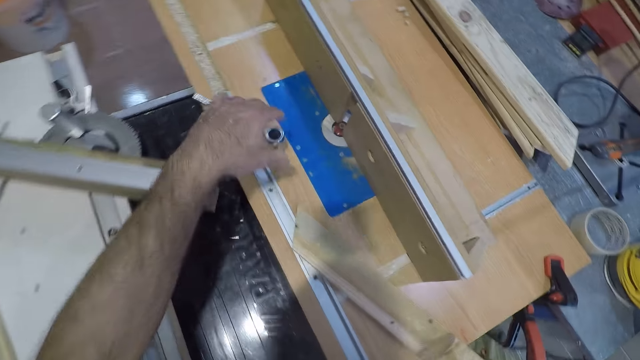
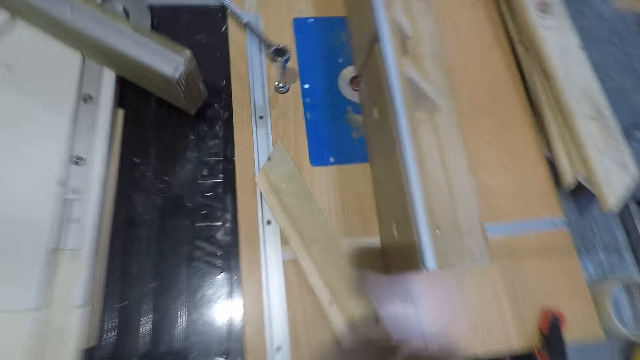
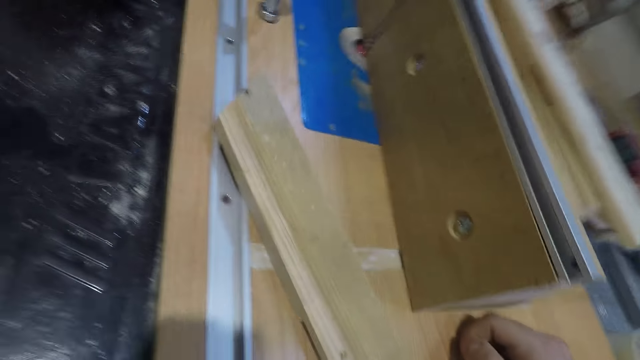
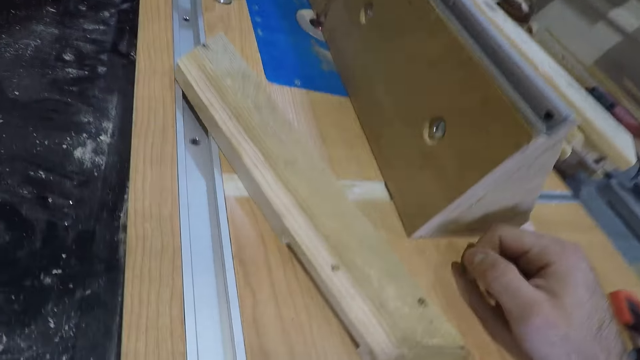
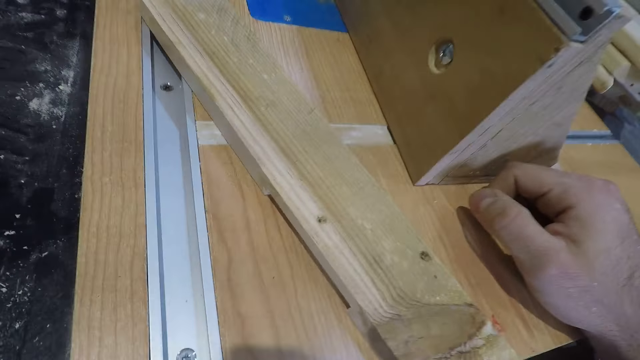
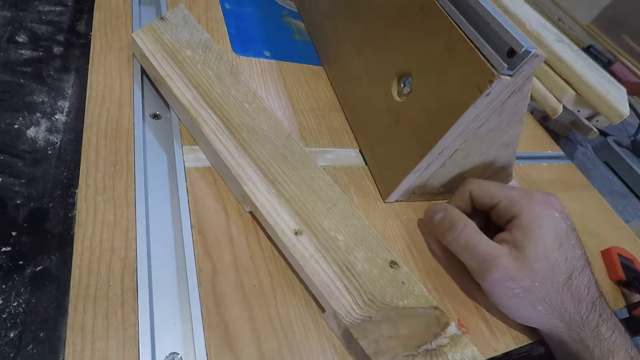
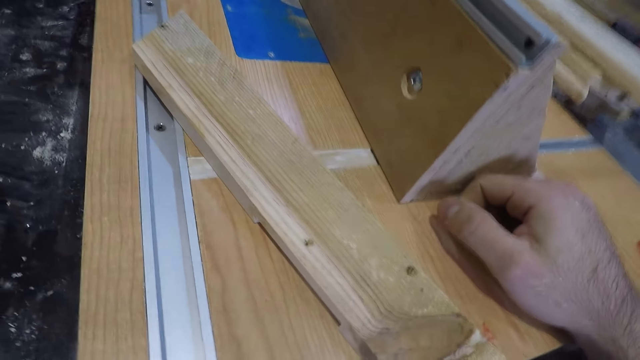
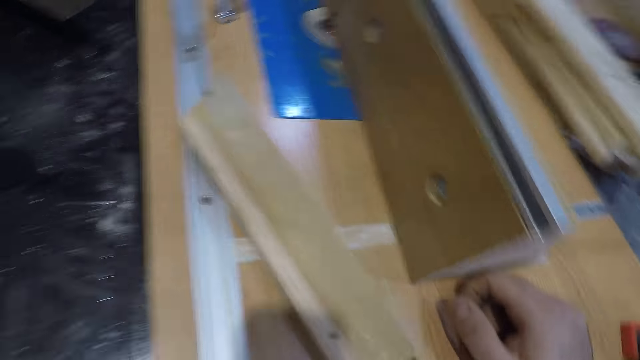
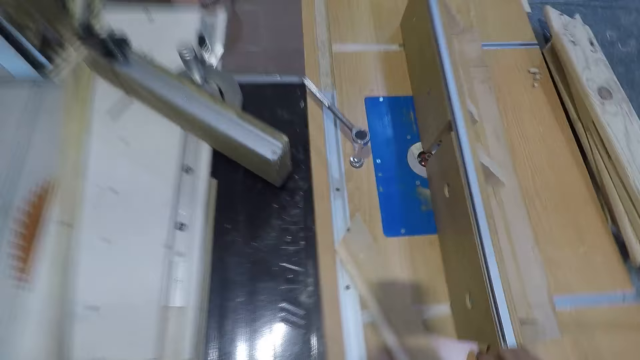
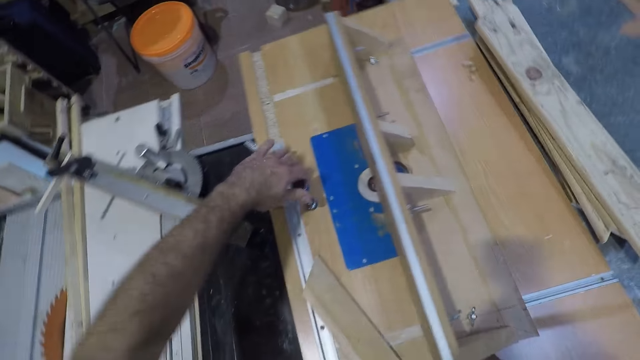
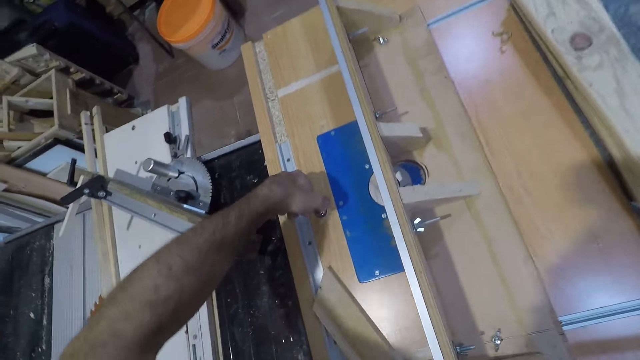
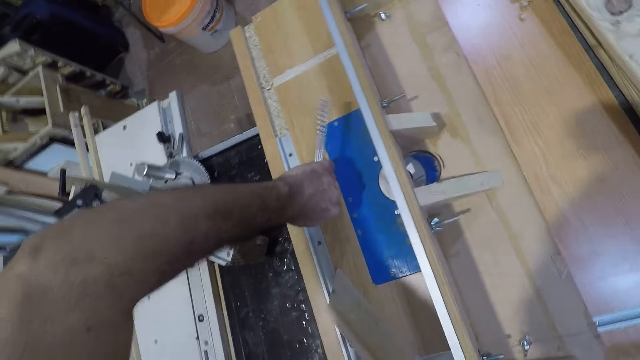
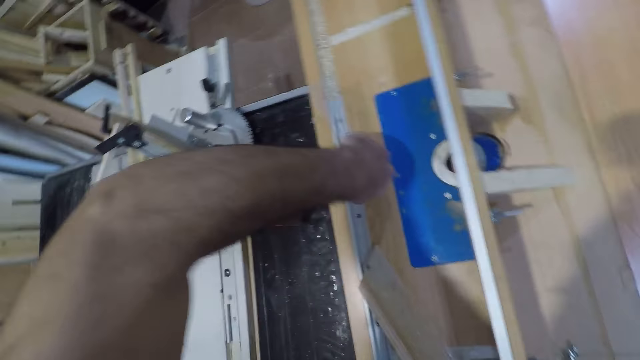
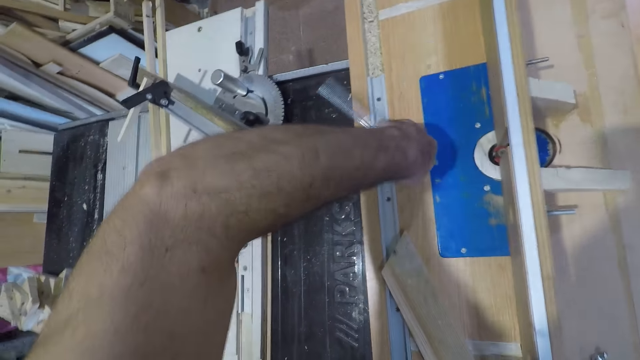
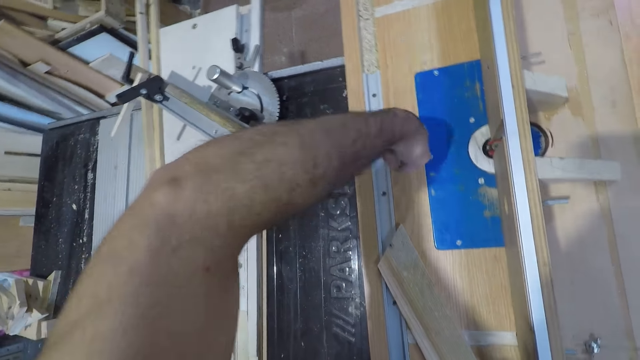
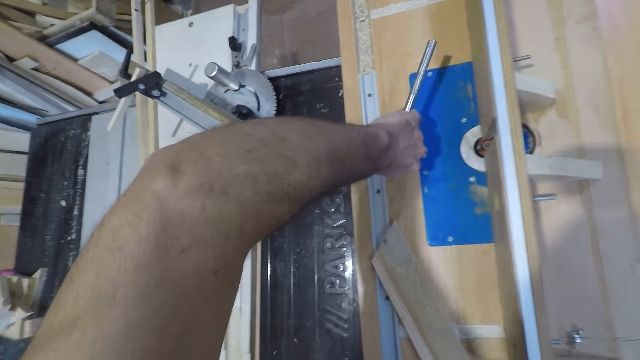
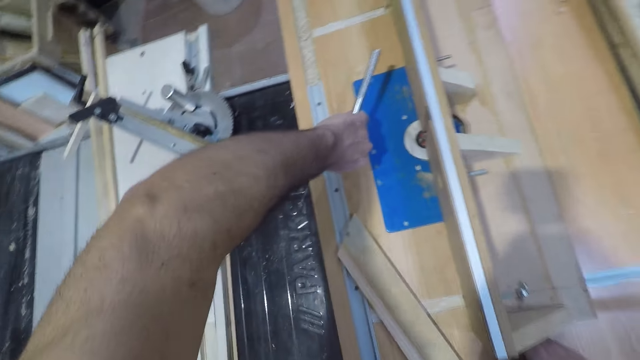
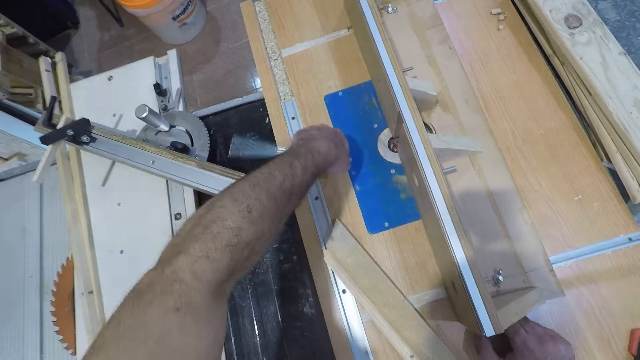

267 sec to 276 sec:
The camera wearer releases his hand from the spanner. He places his hand on the table. He screws a nut with the spanner. He touches the bolt on the table.

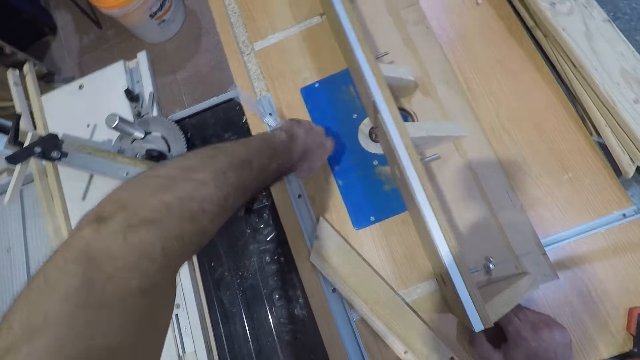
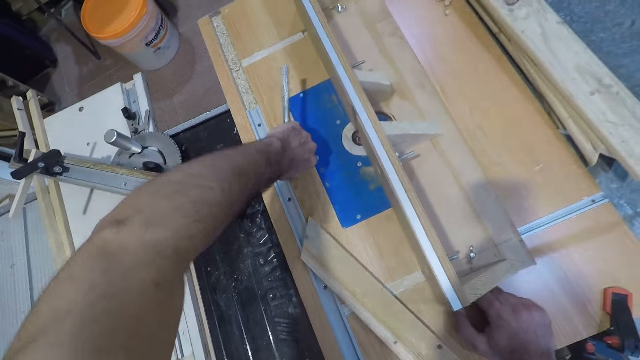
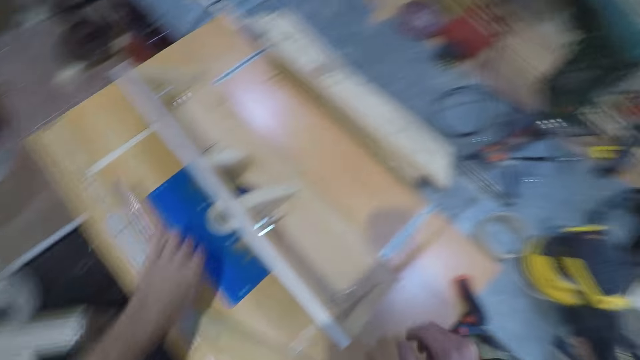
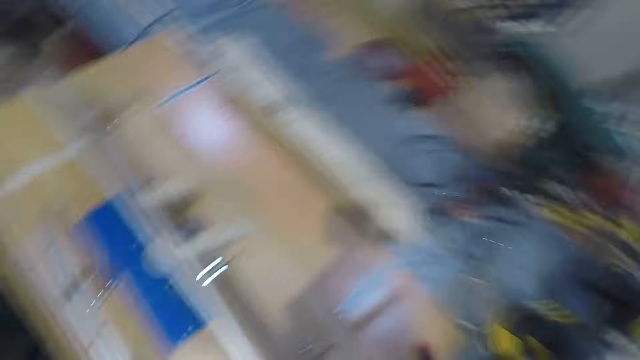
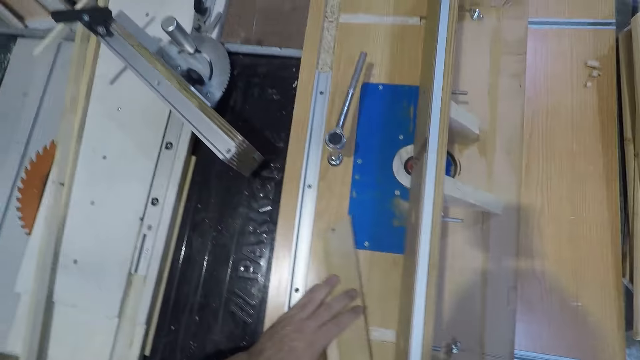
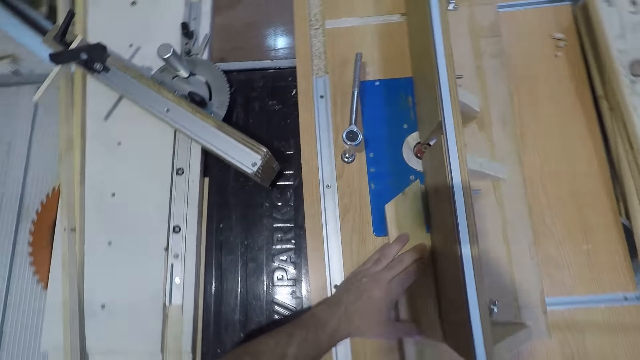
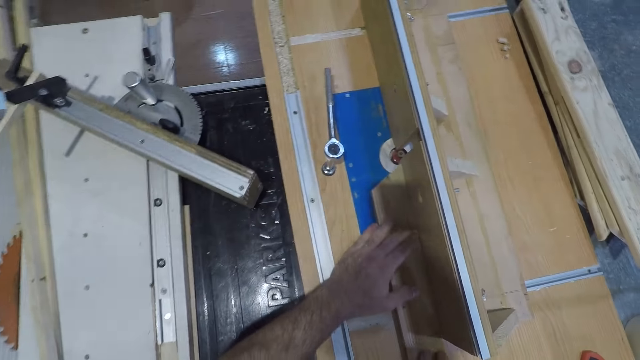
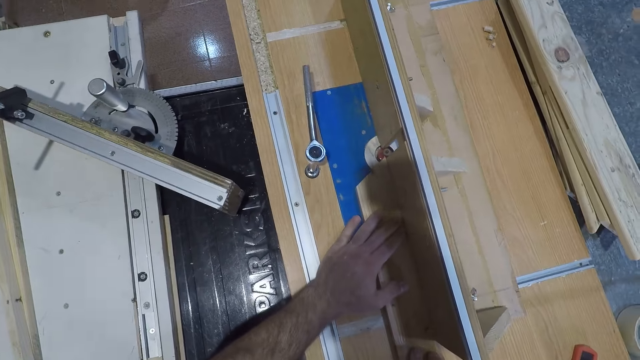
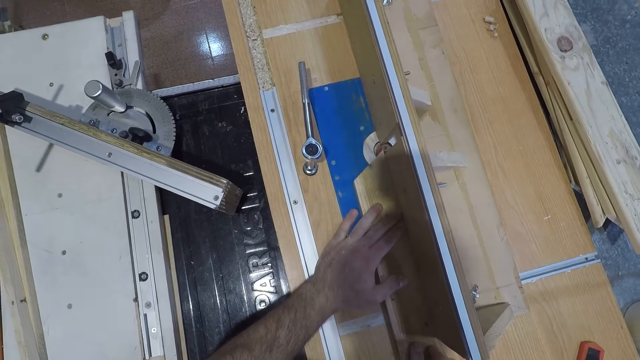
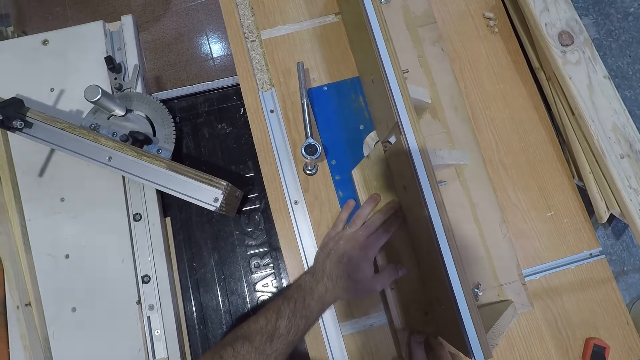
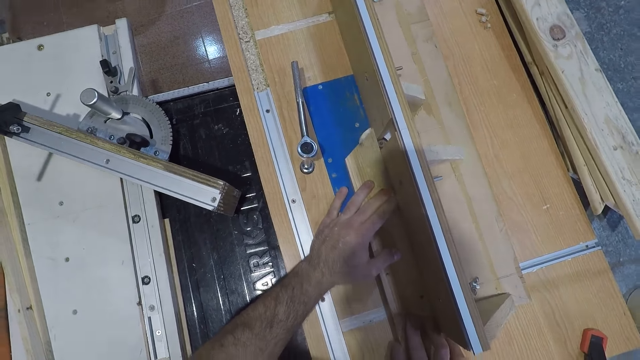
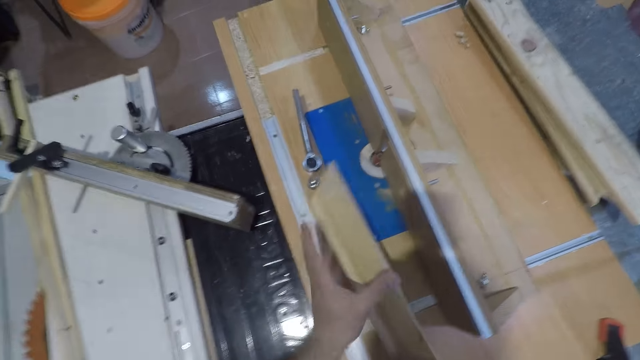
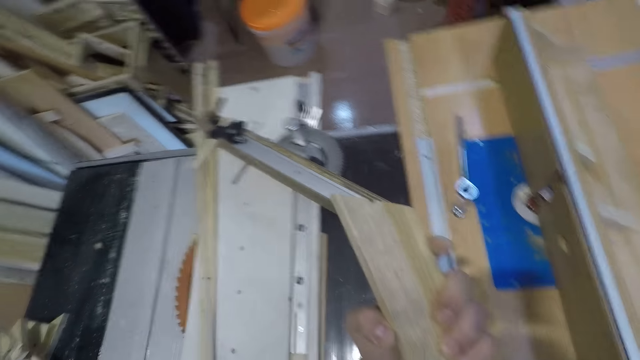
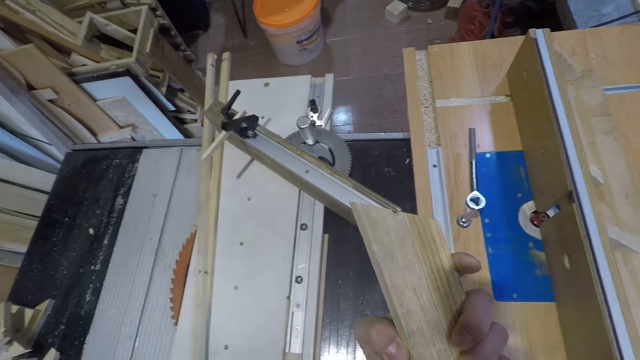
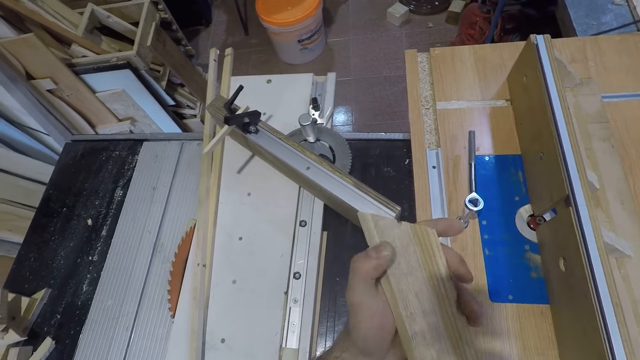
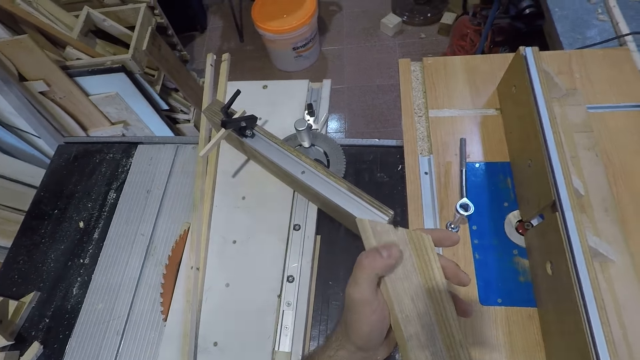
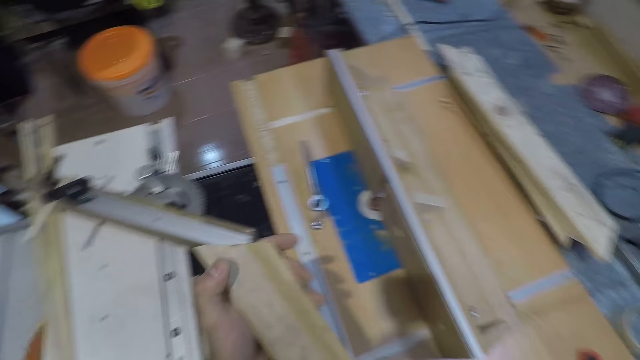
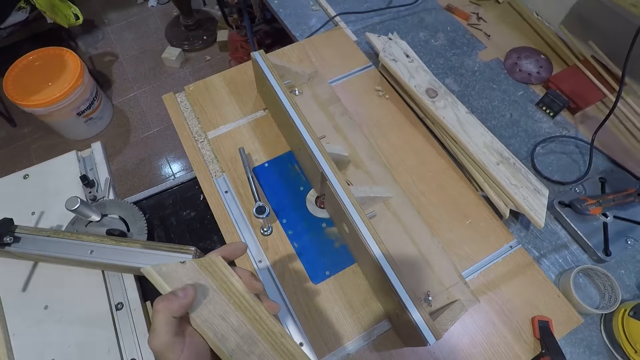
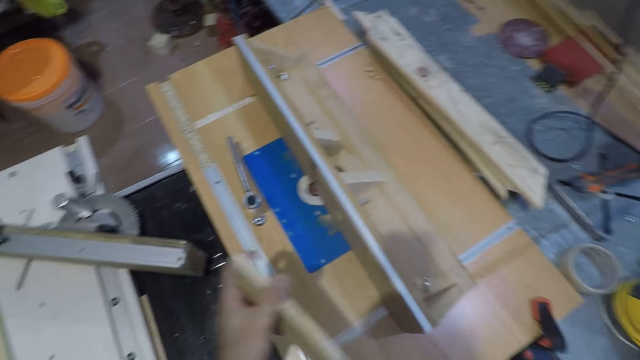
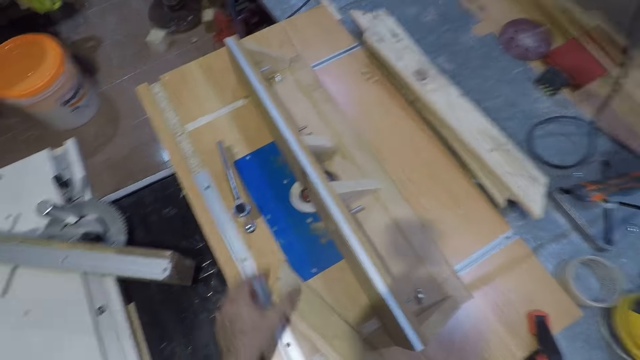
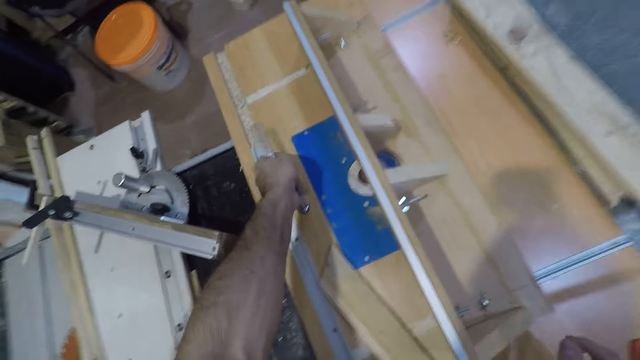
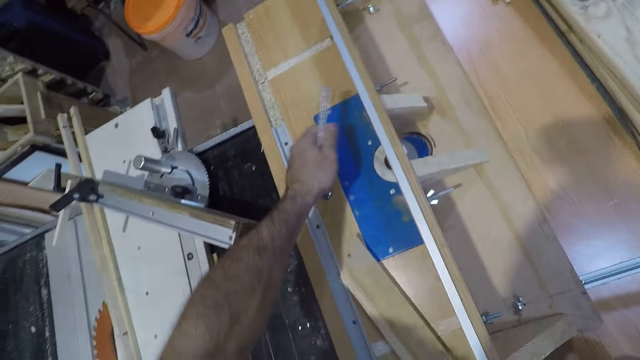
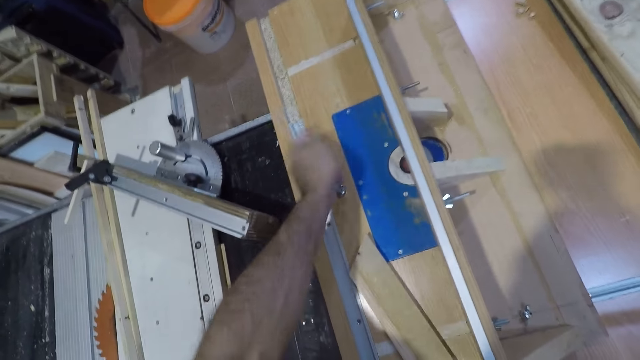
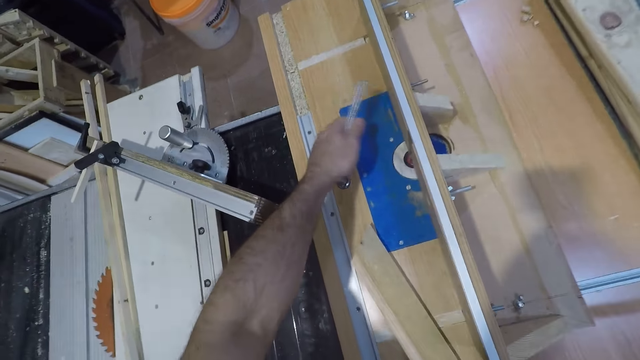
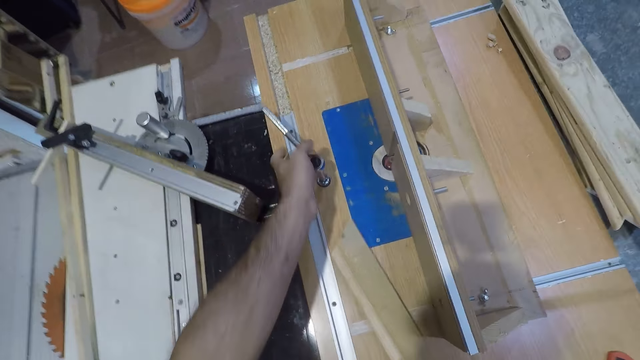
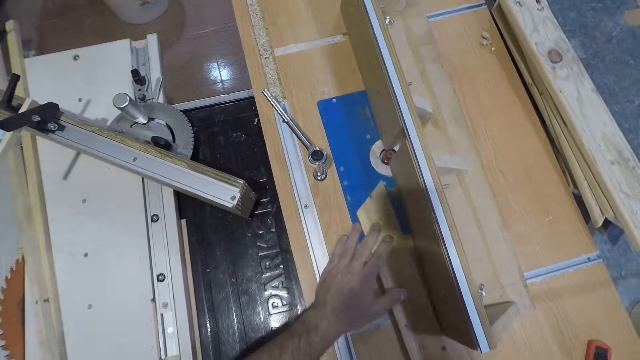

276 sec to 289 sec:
The camera wearer tightens the nut using the bolt and raises his hand. He turns on the trim router. He passes a part of the wood through the bit of the trim router. He dresses the piece of wood through the wood grinder. He looks at the piece of wood in his hand. He puts the wood on the smoothing machine. He holds the head nut wrench. He adjusts a nut with a spanner. He tightens the bolt.
